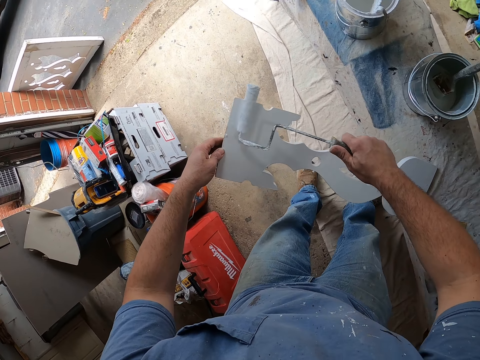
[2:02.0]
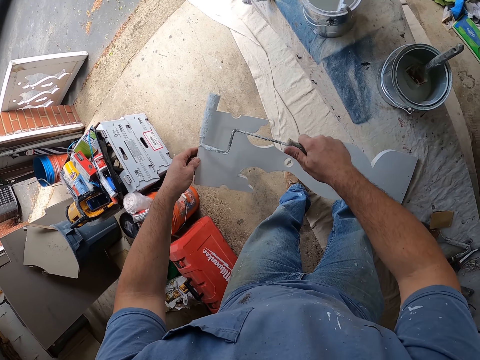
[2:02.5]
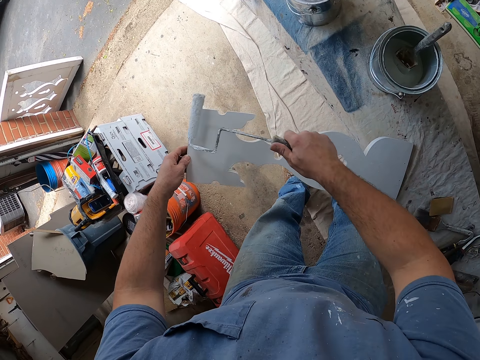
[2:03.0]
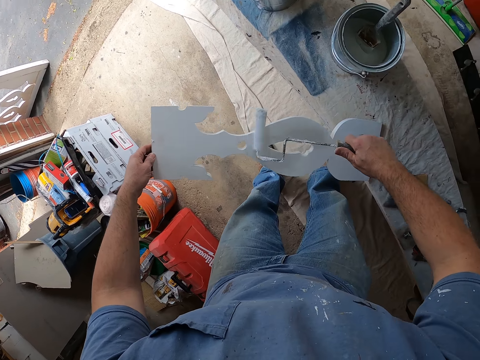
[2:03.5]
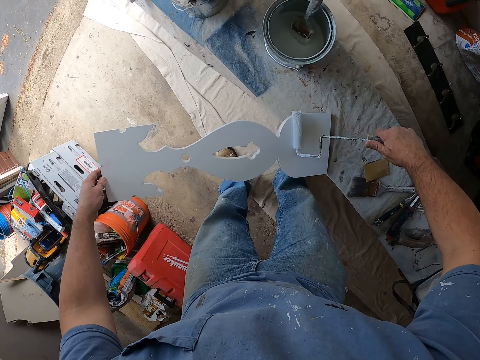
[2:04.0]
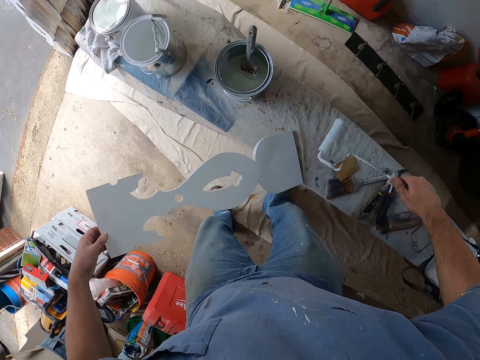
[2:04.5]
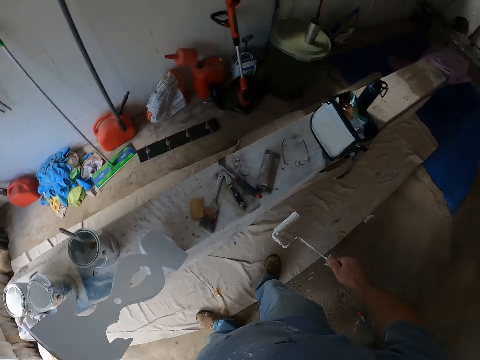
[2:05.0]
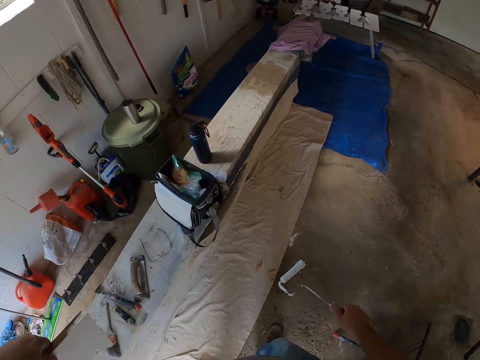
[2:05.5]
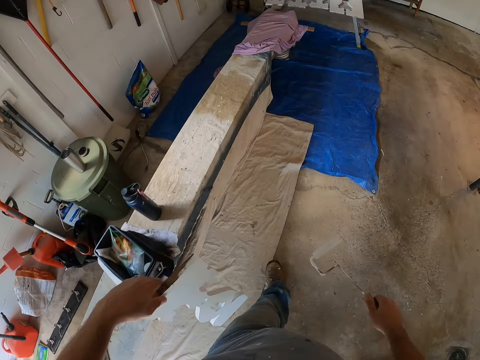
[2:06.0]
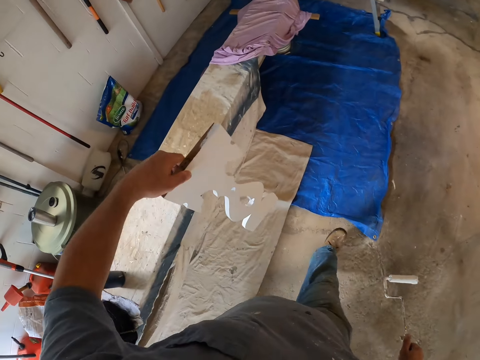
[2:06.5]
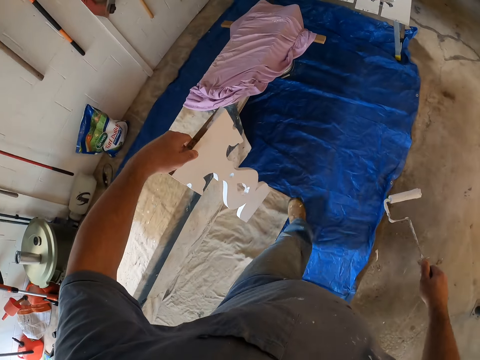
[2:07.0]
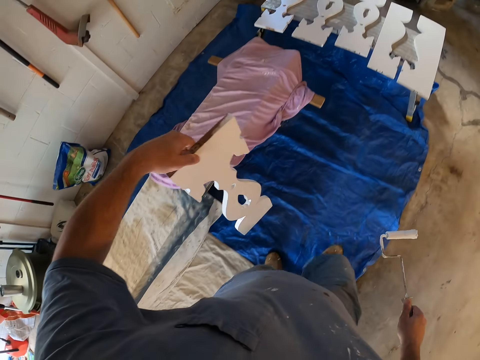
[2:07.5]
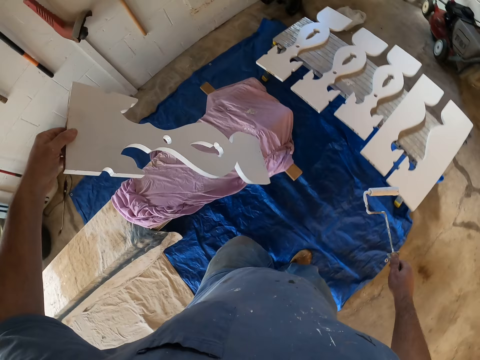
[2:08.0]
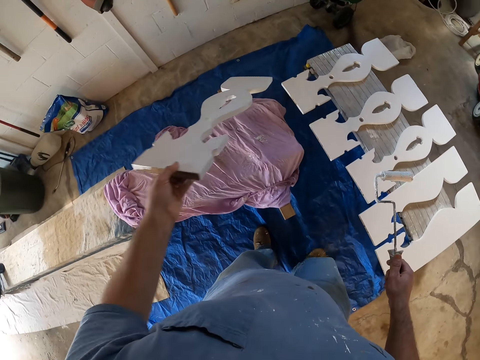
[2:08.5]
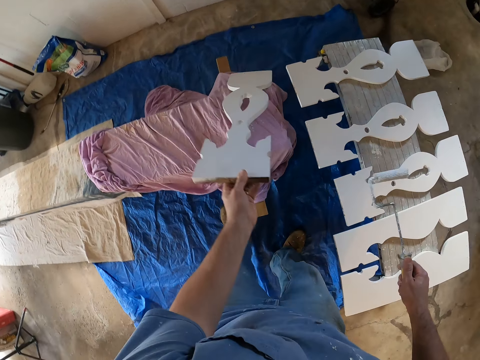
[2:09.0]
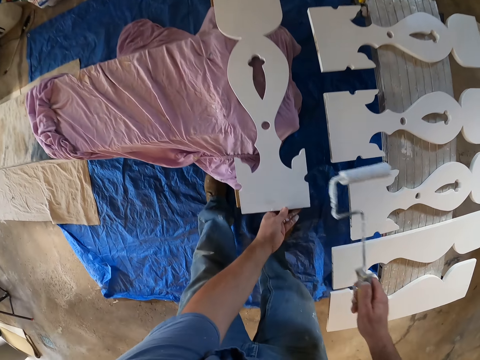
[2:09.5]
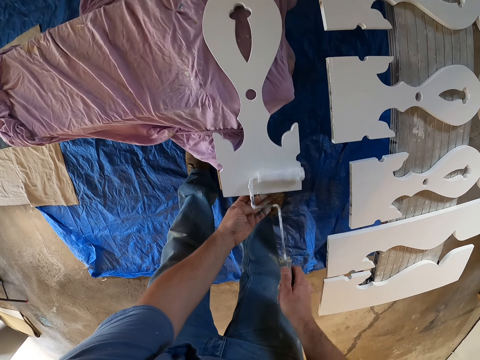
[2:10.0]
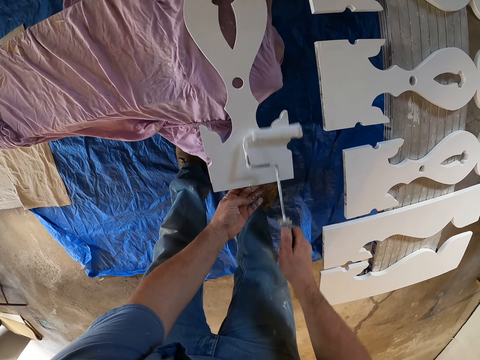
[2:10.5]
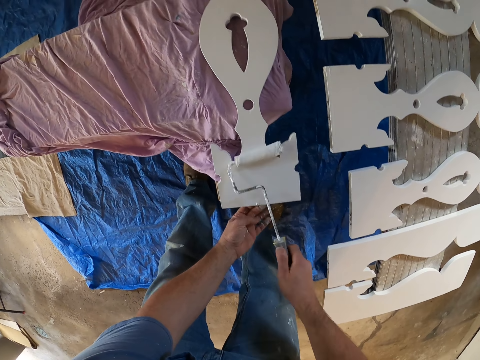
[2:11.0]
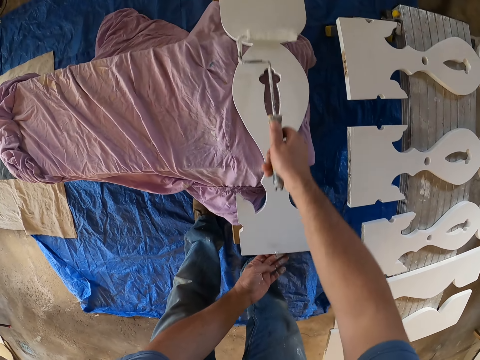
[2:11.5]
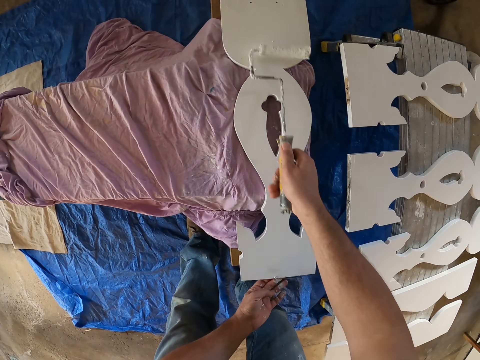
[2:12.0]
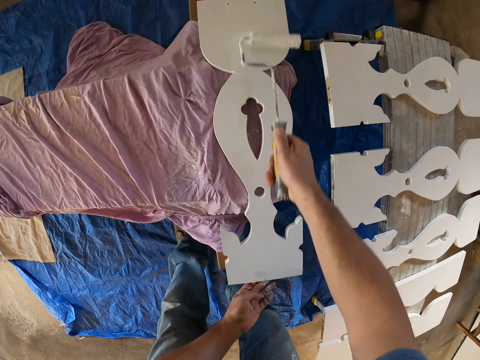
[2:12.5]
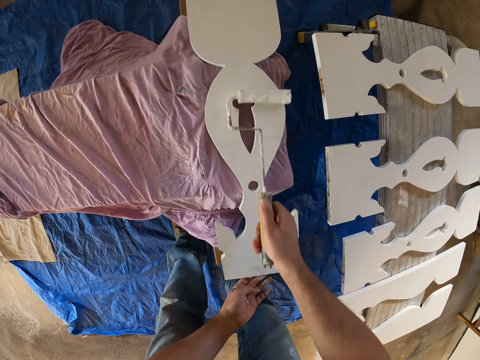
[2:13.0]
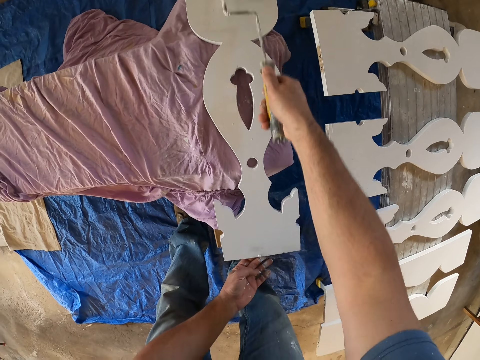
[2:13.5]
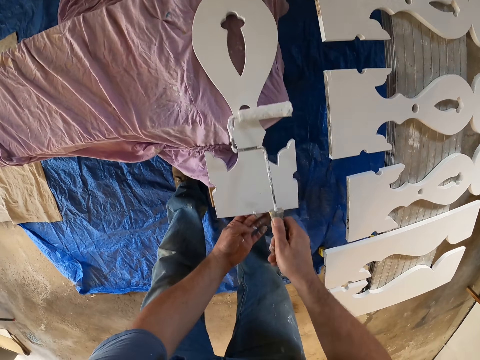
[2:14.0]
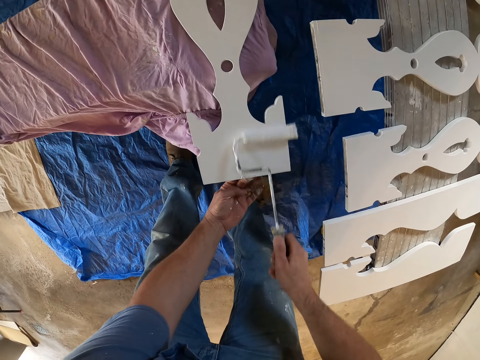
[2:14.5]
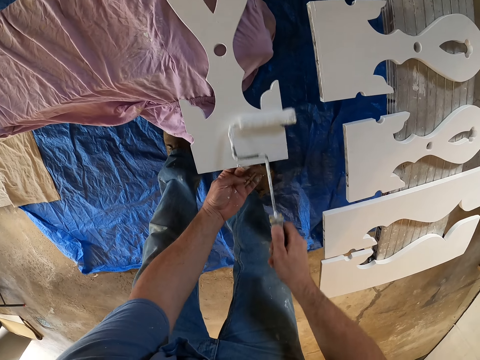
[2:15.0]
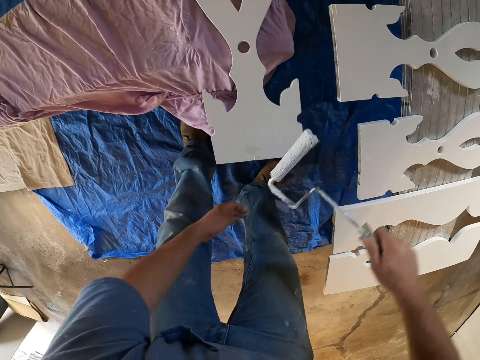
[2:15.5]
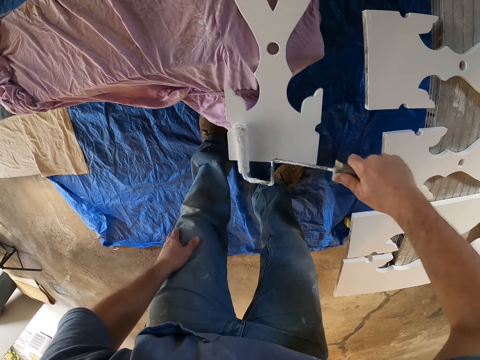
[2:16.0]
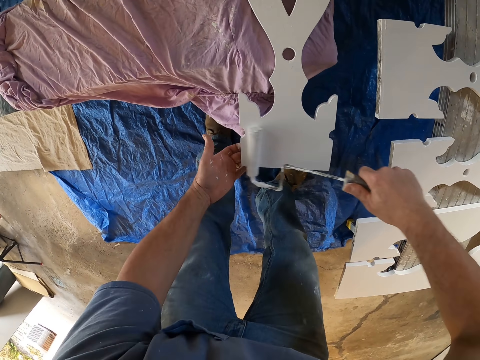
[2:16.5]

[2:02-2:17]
The camera wearer carries the painted carved frame or wooden structure towards a long table. They drop the painted wooden frame on the bench and paint the wooden frame with the paint roller. They withdraw one hand from the wooden structure.

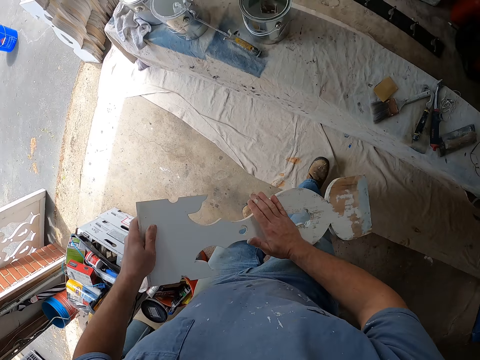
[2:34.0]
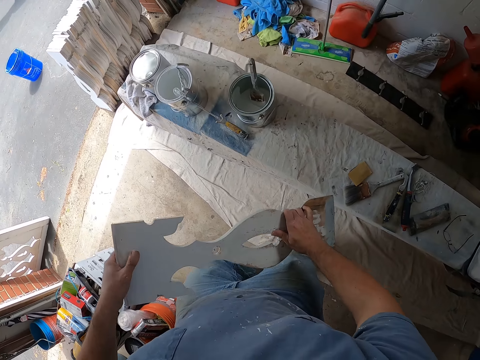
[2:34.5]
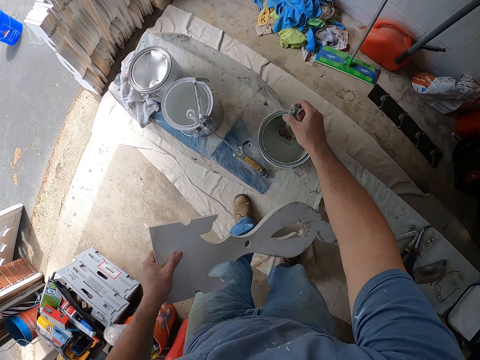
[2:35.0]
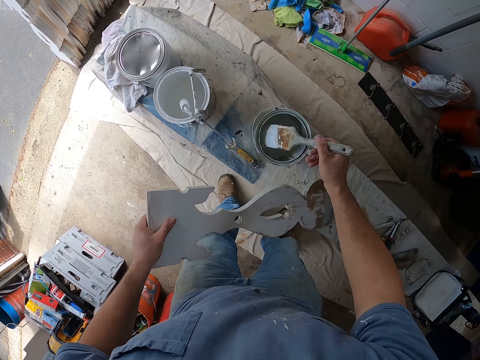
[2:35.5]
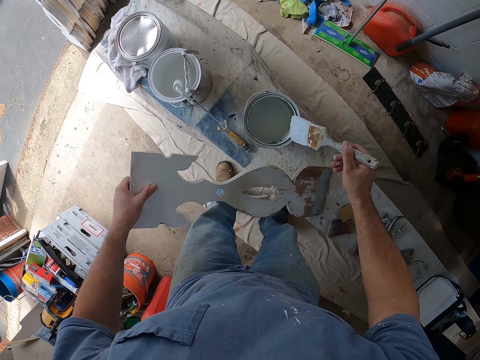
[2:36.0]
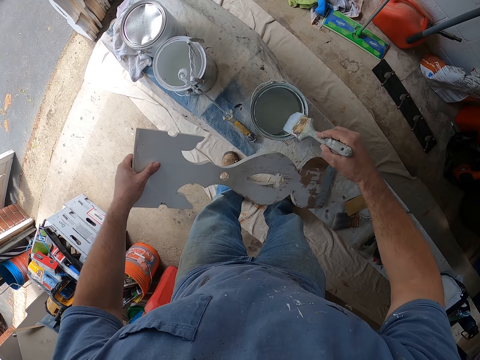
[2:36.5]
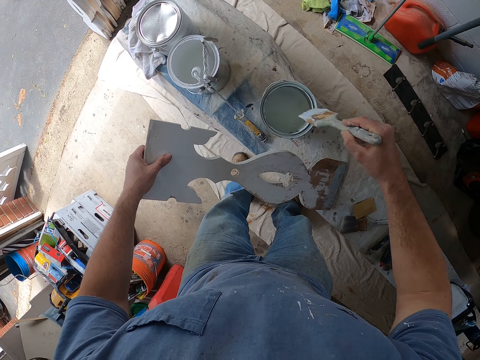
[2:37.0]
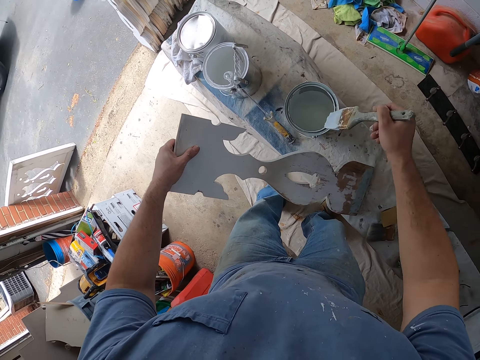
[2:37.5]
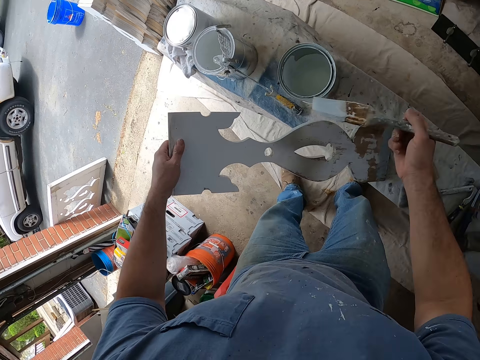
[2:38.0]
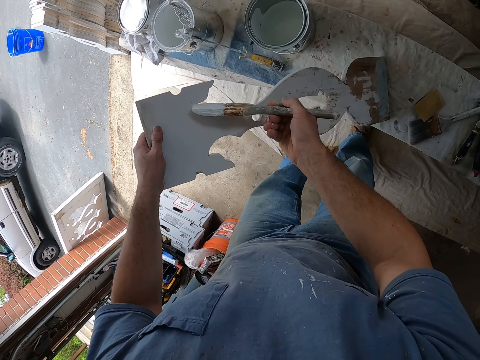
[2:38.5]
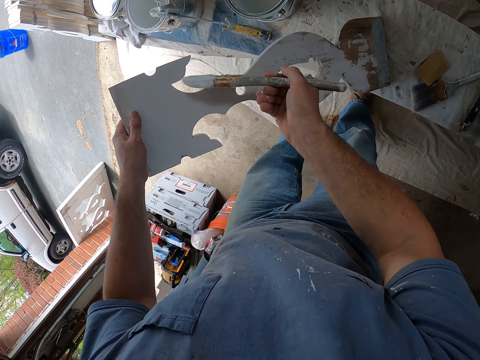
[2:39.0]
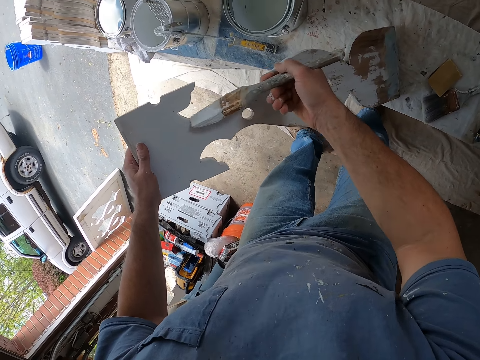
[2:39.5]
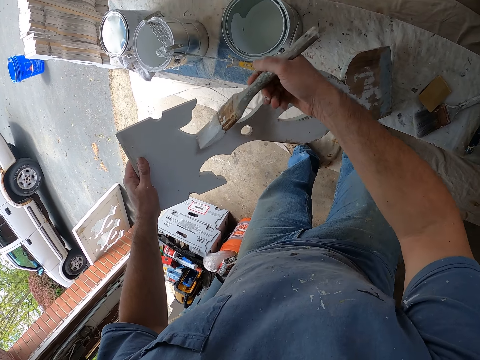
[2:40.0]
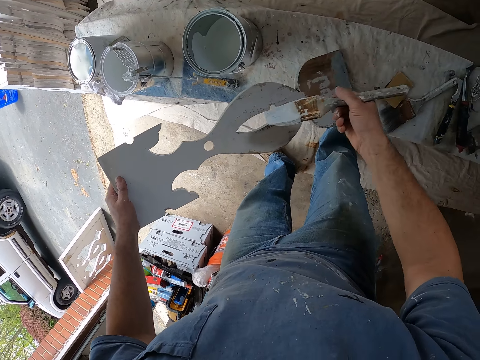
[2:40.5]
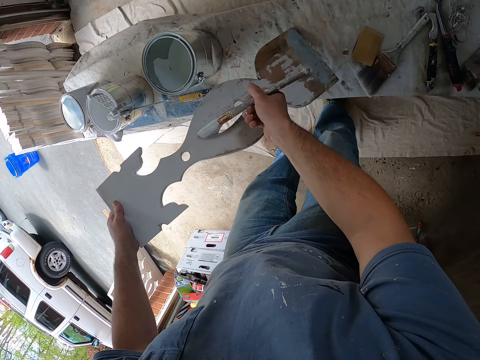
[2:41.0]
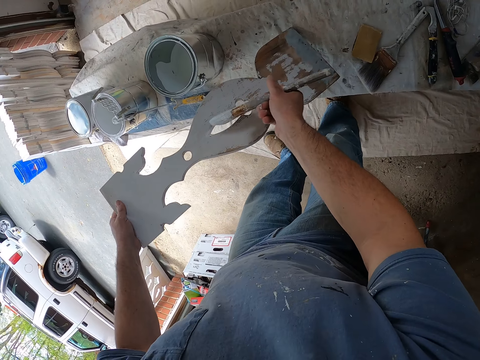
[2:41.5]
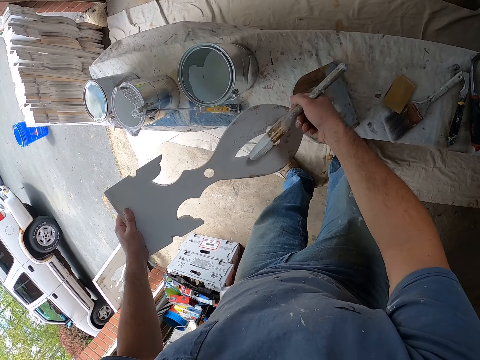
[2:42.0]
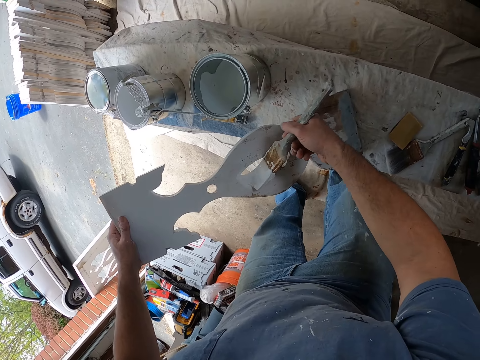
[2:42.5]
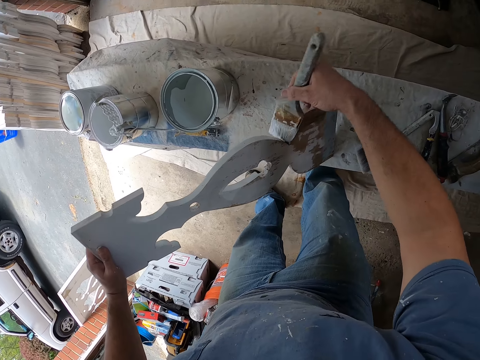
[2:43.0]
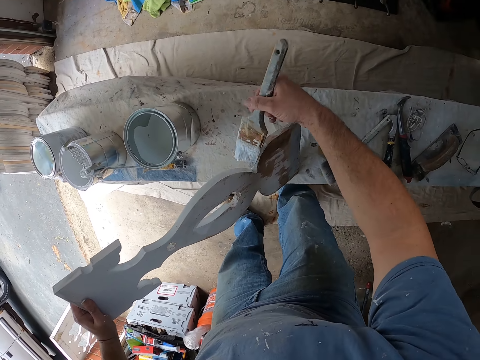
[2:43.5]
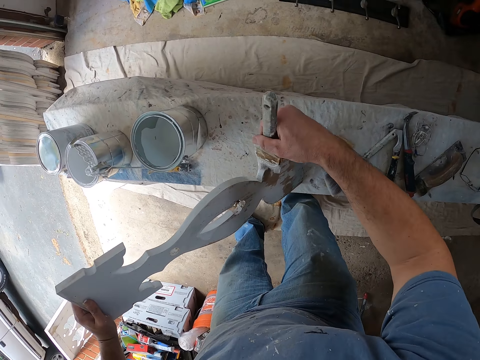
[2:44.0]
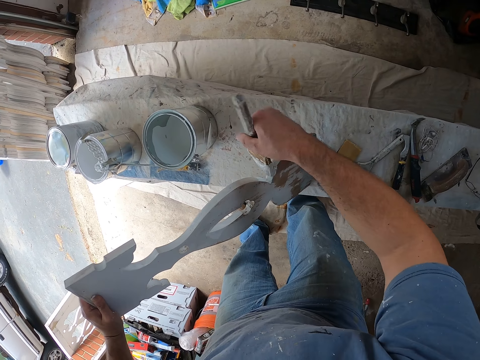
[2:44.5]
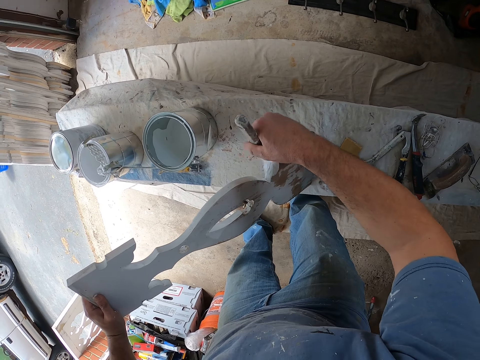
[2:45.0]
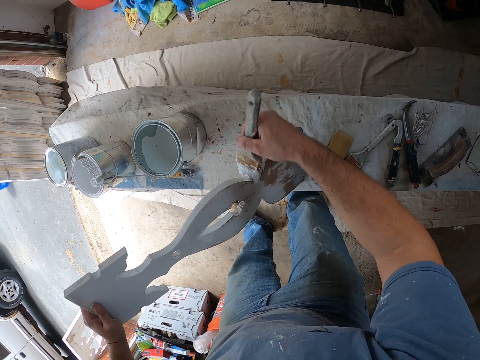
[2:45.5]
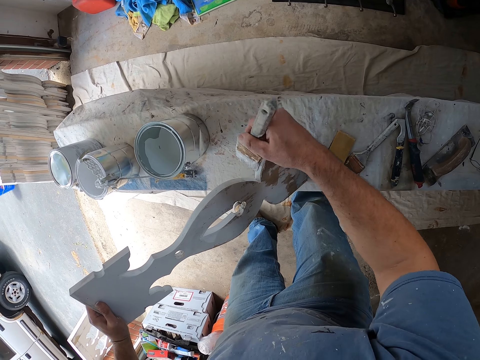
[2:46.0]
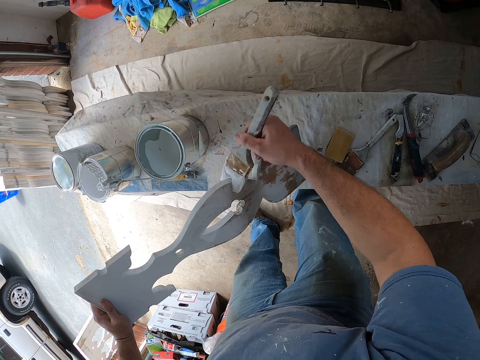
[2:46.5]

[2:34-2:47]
The camera wearer removes the wooden structure or frame from the thigh. They pick up the painting brush, put the wooden structure on the bench, and rub the painting brush on the painting tin. They paint the wooden frame with a paint brush.
